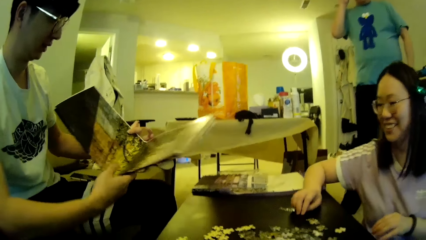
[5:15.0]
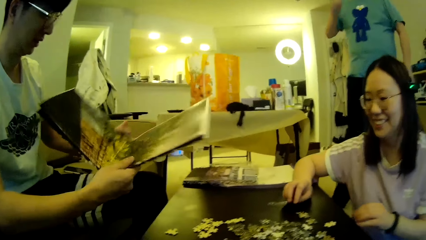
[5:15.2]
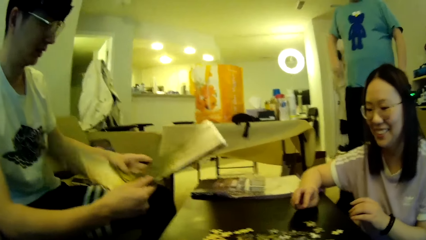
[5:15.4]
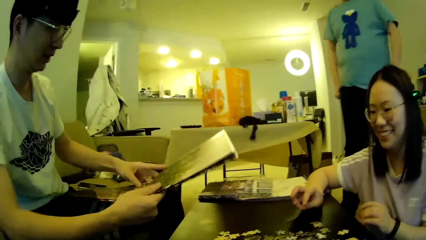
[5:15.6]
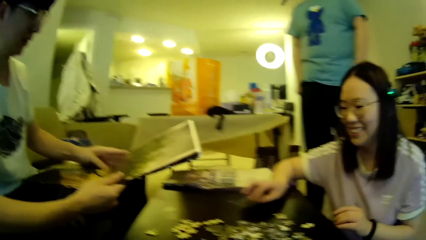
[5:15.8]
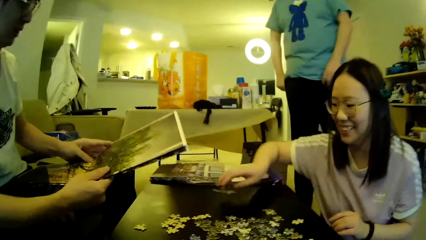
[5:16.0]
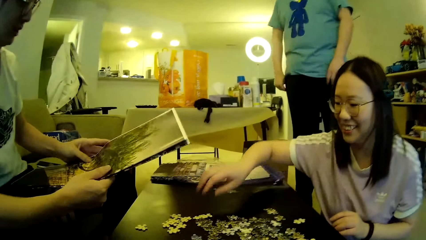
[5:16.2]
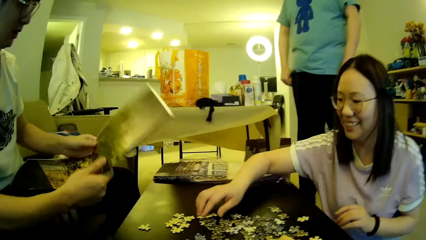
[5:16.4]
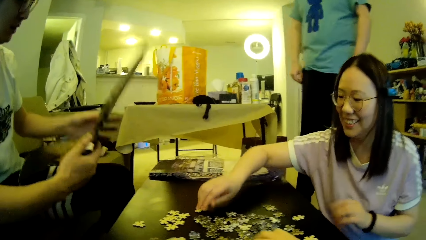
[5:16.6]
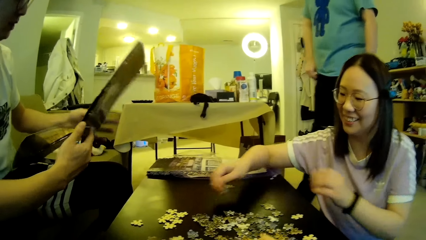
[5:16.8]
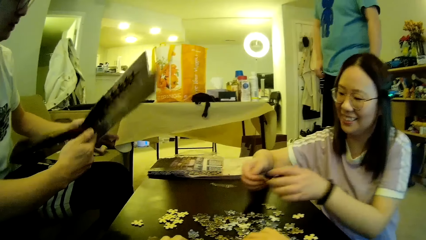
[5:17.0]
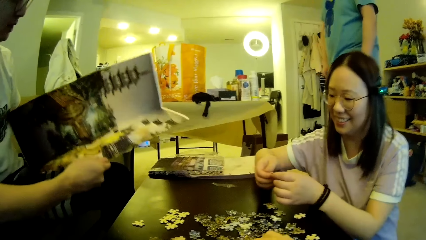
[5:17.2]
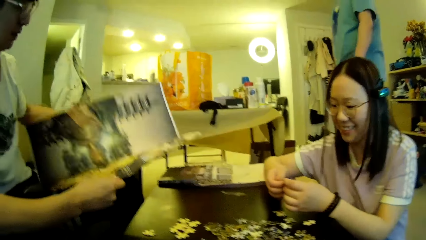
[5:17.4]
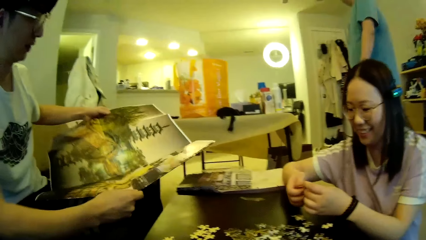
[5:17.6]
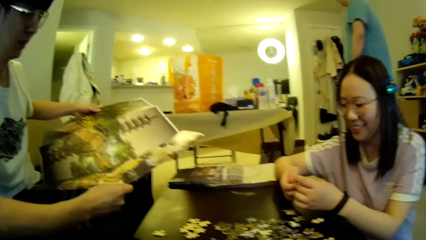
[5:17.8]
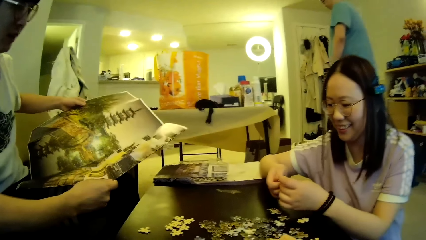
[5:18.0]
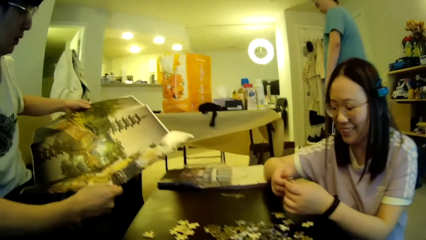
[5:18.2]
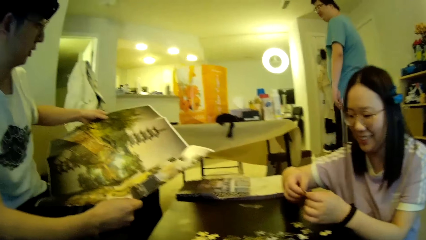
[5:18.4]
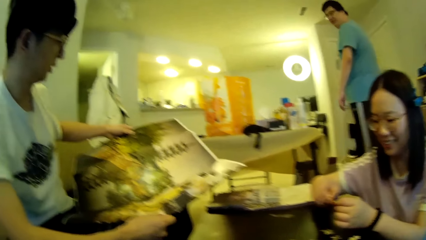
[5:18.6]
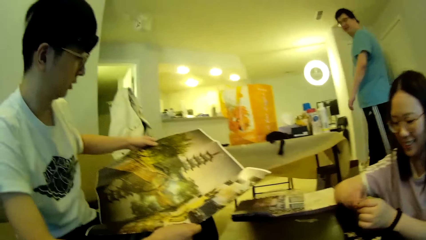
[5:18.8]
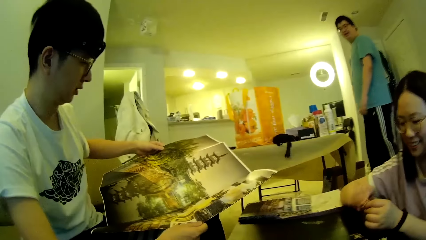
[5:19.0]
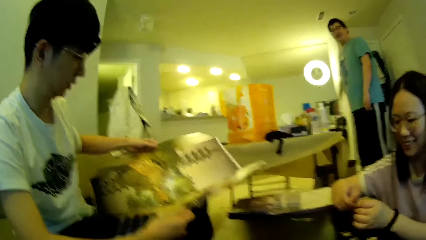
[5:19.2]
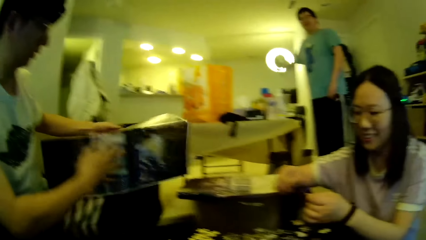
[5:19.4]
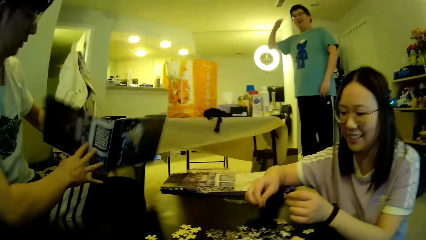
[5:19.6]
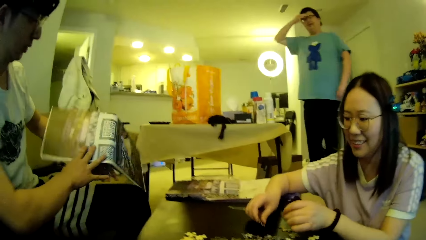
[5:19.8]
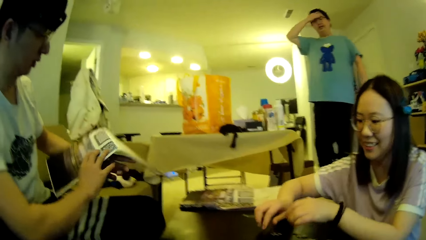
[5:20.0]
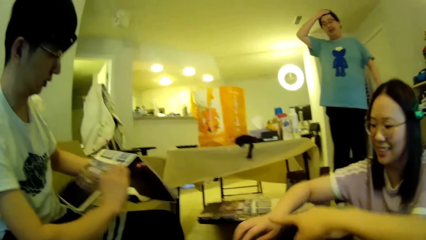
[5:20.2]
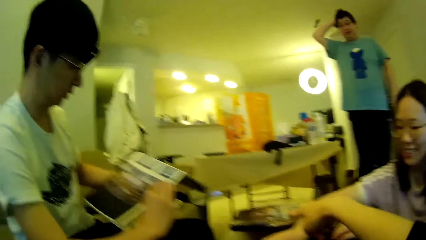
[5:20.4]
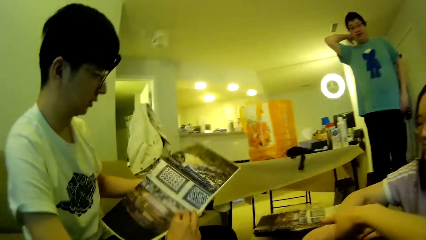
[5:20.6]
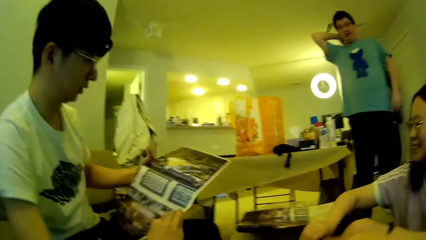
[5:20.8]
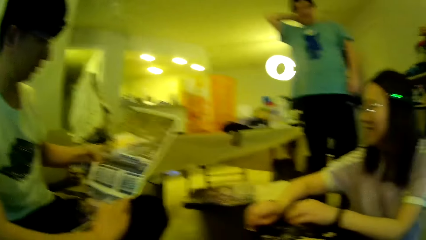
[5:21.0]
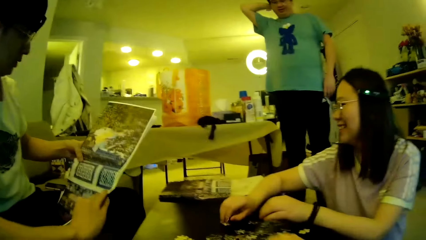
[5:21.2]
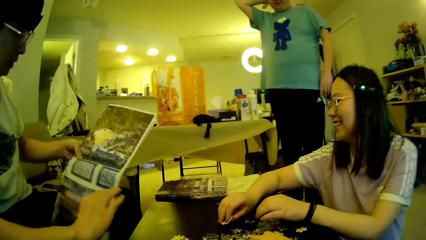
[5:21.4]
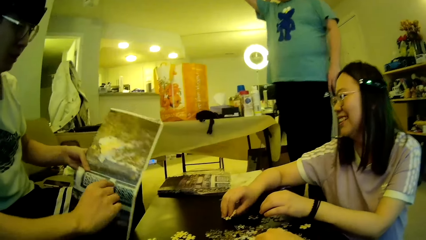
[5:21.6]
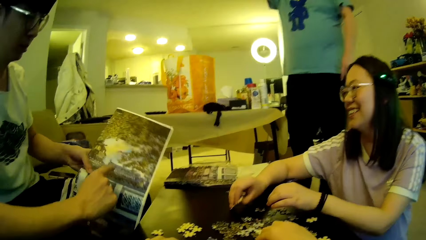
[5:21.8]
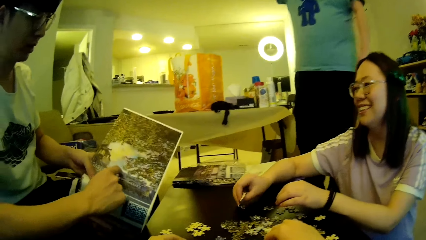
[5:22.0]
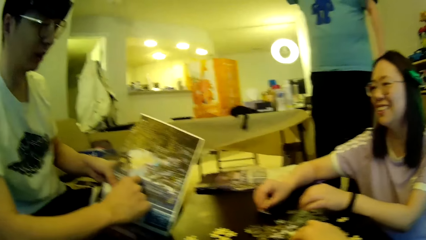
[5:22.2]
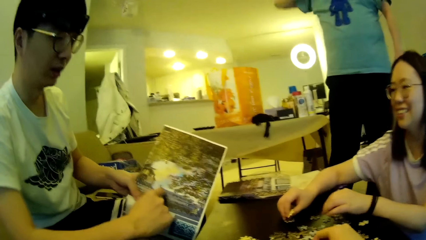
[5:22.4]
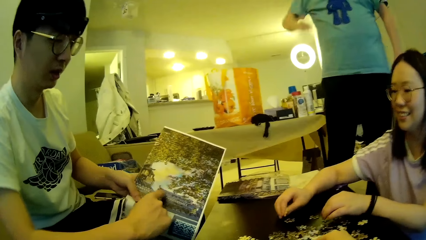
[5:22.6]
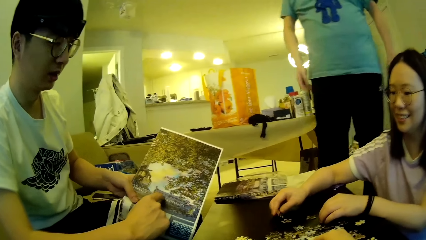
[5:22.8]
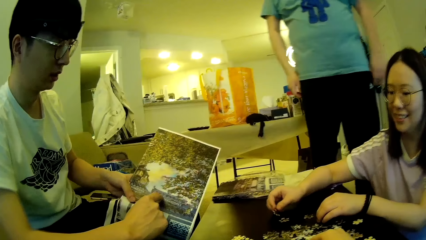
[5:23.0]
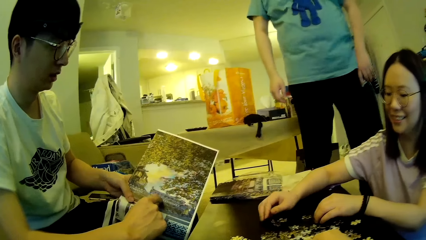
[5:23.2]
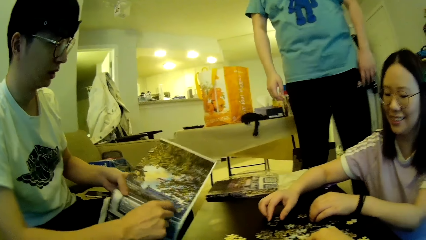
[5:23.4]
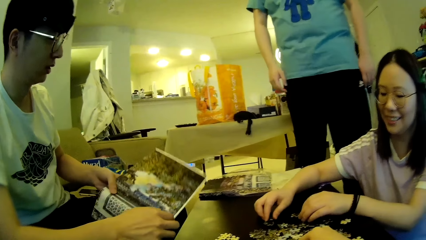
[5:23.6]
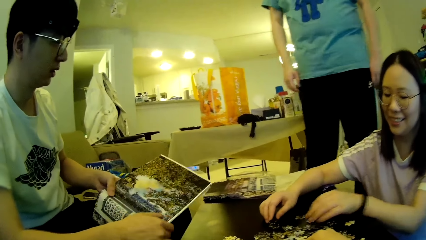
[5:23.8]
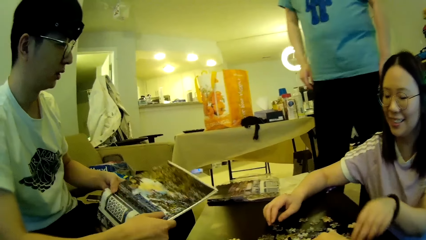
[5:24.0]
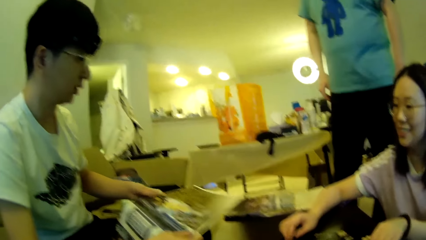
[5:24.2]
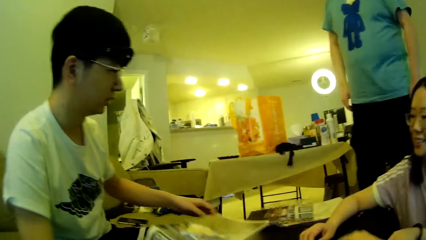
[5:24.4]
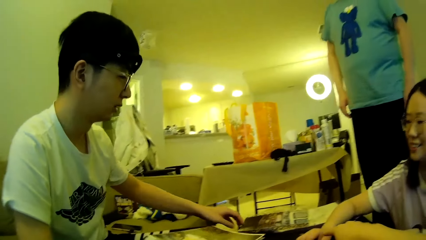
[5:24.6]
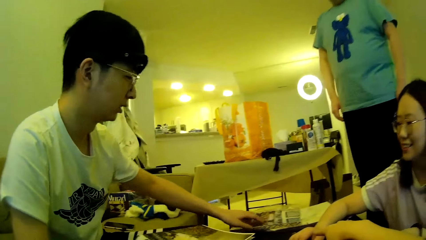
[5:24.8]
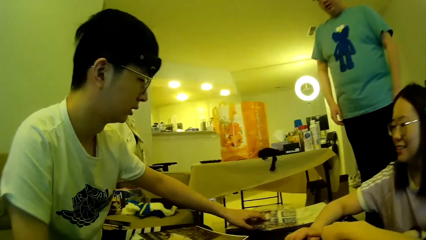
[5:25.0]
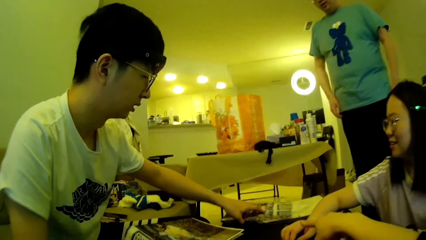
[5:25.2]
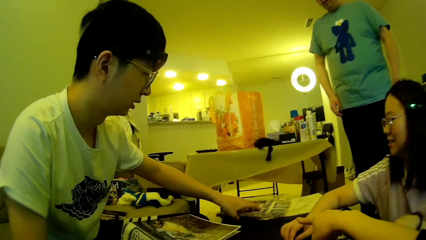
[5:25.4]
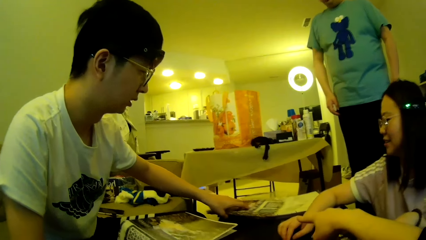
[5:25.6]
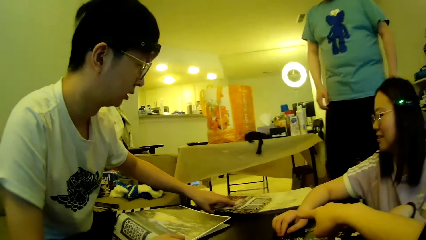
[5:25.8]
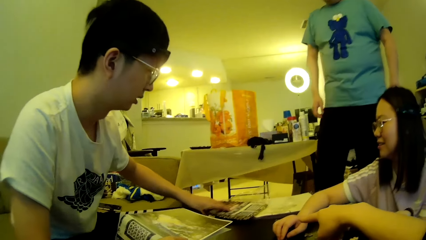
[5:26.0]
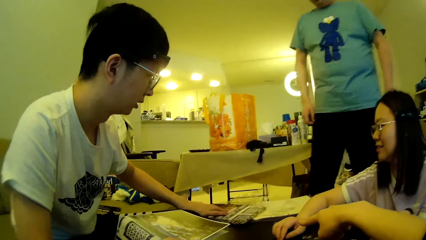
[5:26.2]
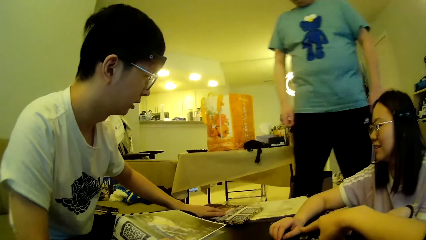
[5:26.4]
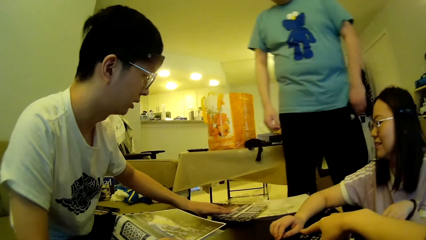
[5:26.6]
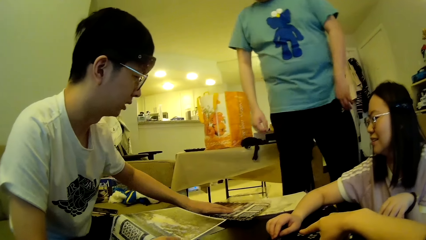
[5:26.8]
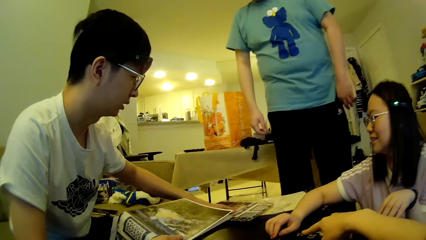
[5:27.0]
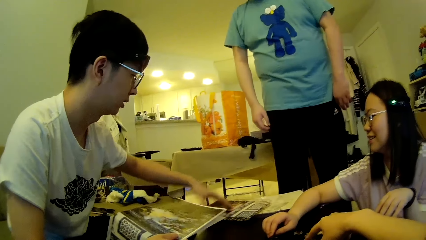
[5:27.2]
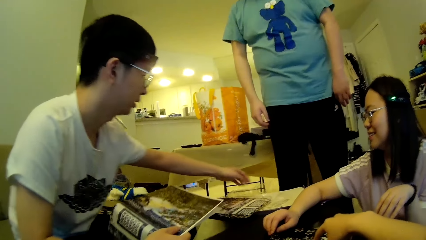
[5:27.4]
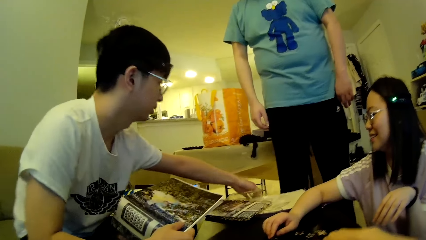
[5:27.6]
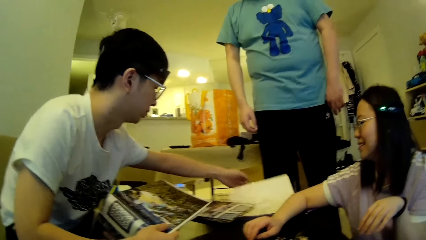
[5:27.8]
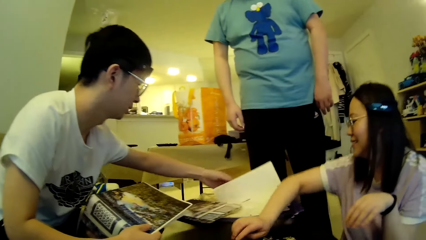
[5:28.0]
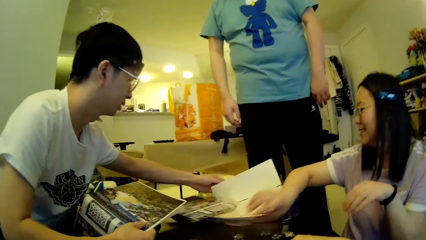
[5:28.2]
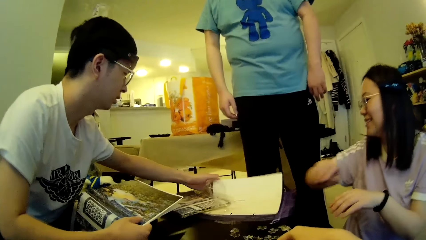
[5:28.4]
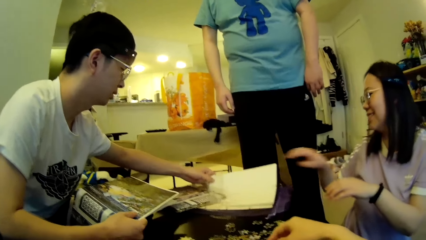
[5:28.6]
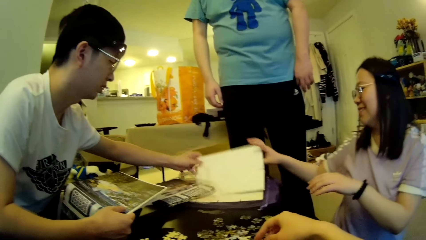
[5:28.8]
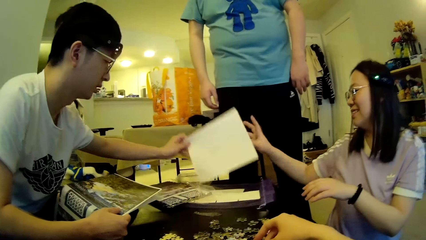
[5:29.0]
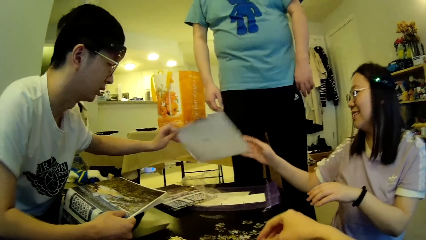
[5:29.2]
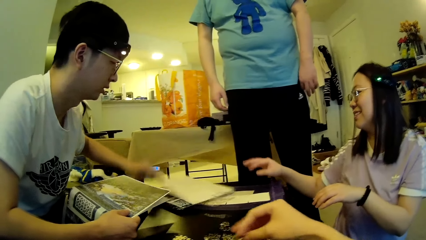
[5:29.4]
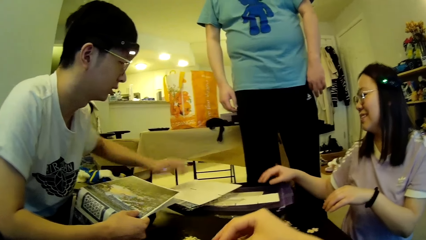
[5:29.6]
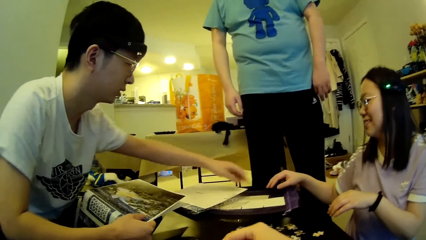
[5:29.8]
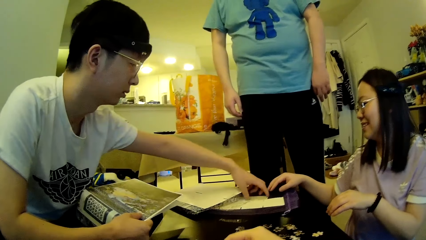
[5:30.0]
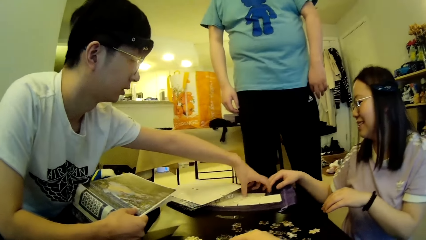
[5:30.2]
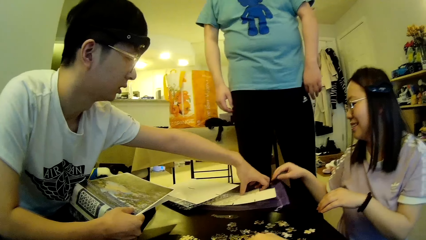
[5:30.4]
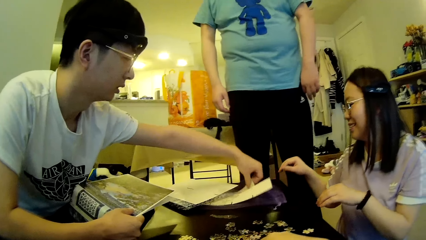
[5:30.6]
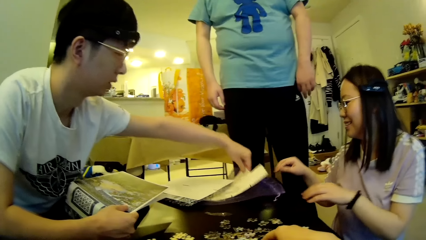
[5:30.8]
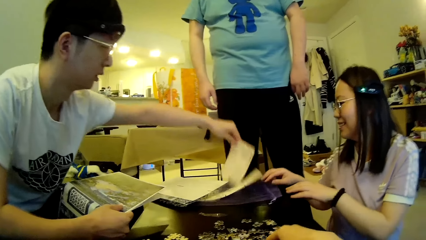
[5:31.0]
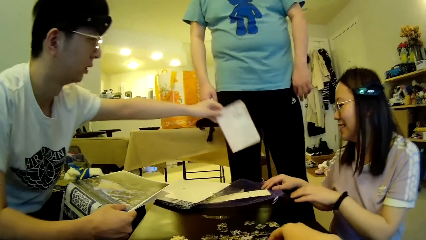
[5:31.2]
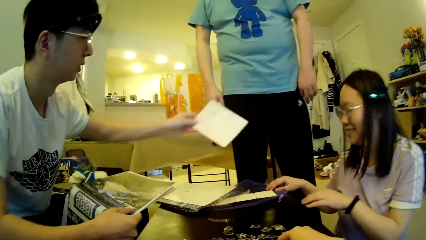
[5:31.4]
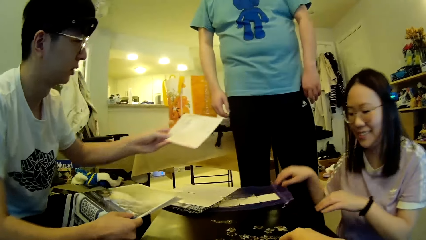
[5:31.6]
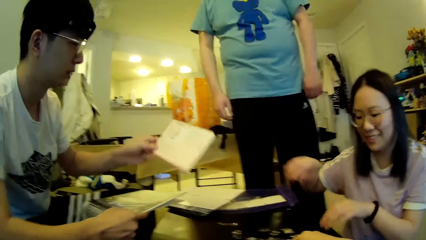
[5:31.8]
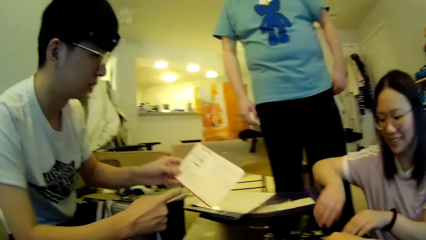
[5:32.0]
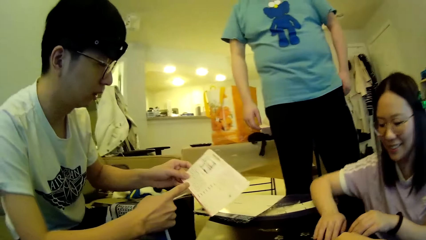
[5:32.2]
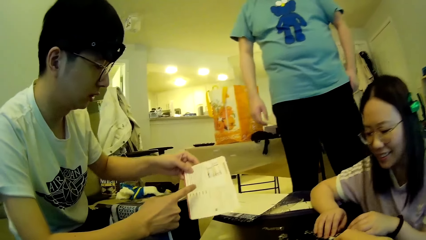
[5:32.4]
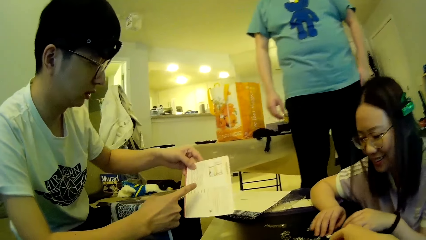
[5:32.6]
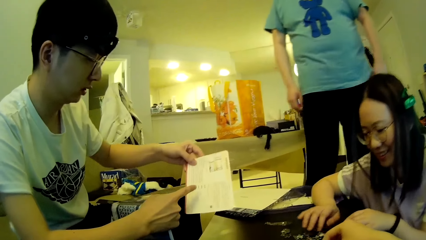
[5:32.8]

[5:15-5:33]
A man moves the hand. Another man adjusts the puzzle pattern. A lady picks up the model piece and looks at the model piece. The first man walks around in the house and steps forward. The other man looks at the chart. The first man touches the hair, adjusts the hair using a hand and moves the legs. The other man points towards the puzzle pattern. The lady moves the model pieces. The other man moves the charts and adjusts the puzzle patterns on the table. The first man steps forward. The other man moves the chart, adjusts the paper on the table and picks up the paper on the table. The lady looks at the model pieces.
